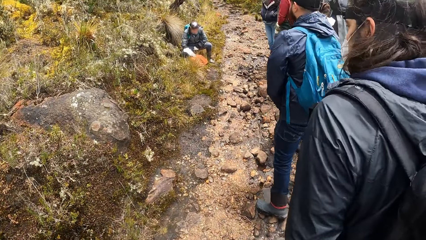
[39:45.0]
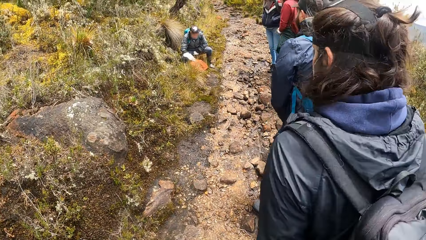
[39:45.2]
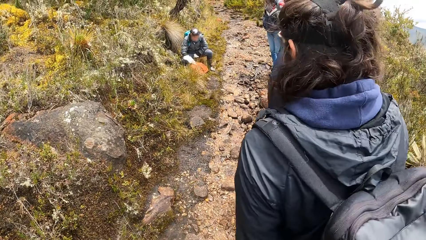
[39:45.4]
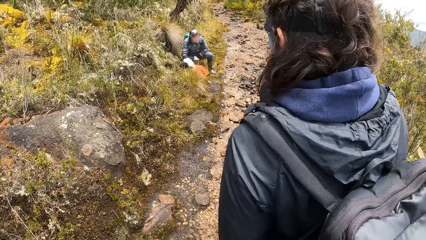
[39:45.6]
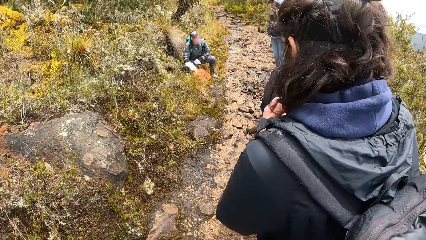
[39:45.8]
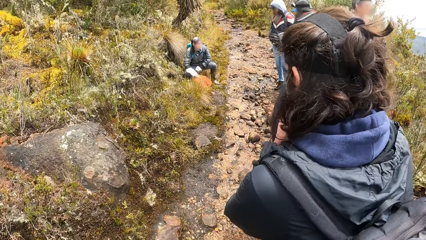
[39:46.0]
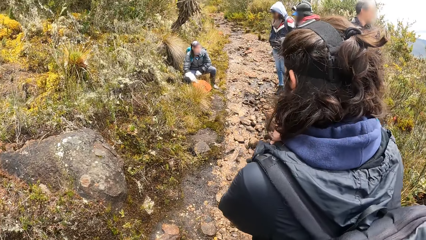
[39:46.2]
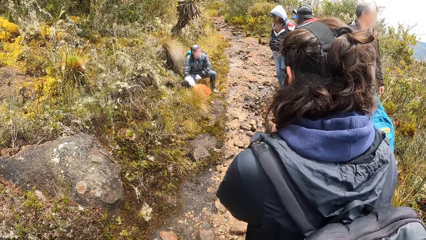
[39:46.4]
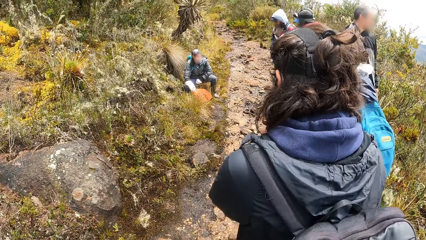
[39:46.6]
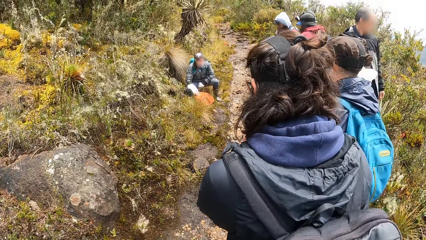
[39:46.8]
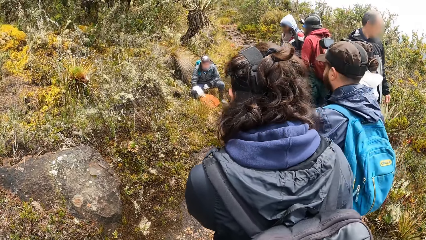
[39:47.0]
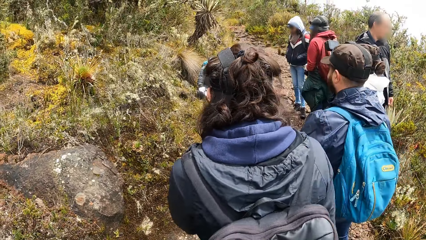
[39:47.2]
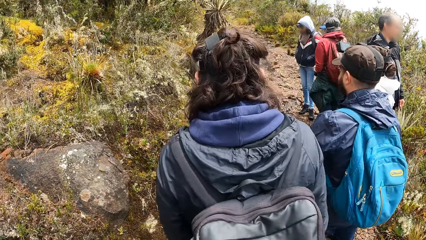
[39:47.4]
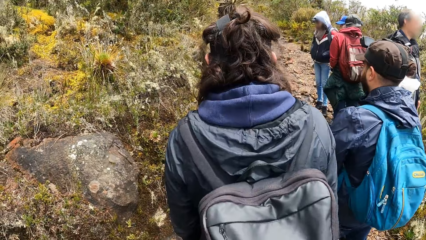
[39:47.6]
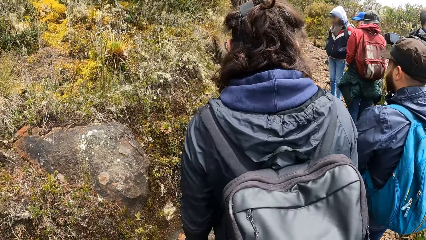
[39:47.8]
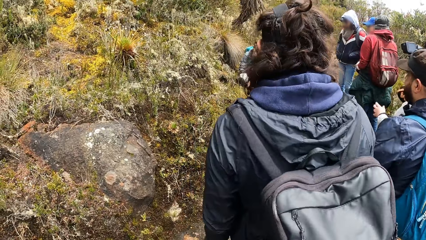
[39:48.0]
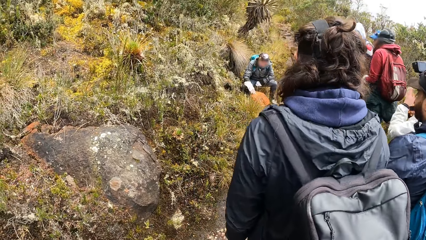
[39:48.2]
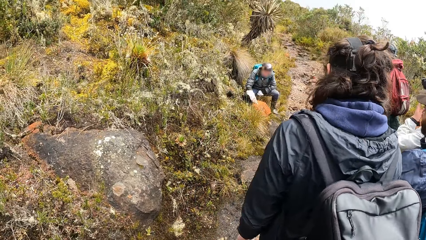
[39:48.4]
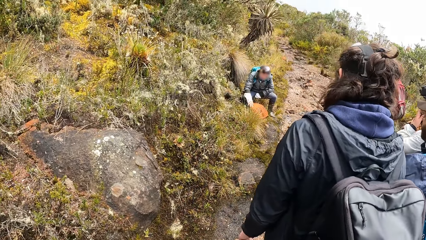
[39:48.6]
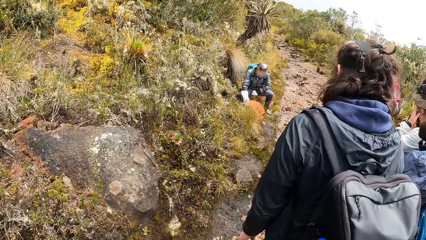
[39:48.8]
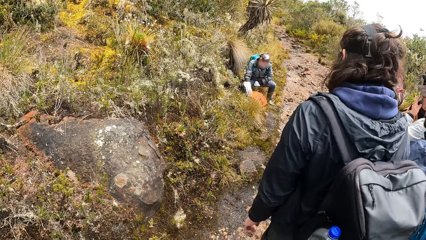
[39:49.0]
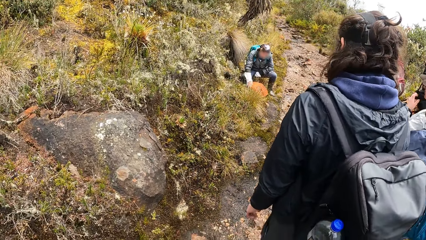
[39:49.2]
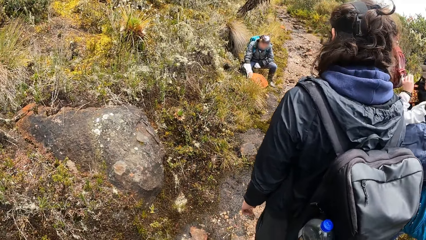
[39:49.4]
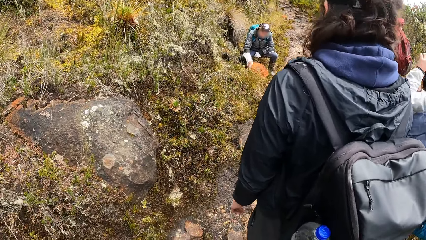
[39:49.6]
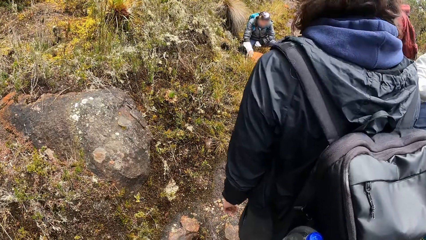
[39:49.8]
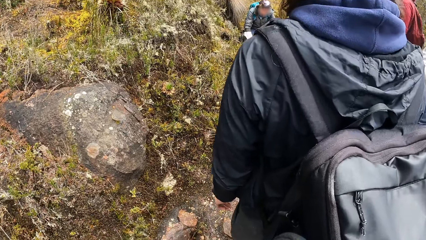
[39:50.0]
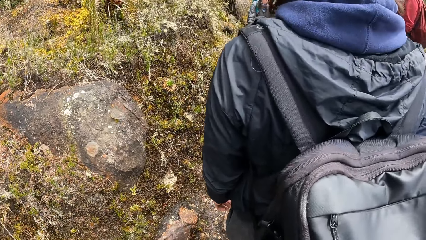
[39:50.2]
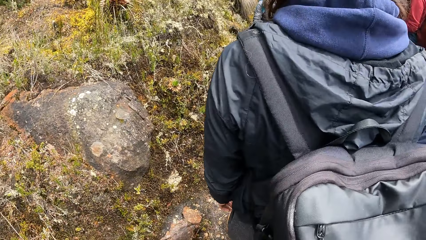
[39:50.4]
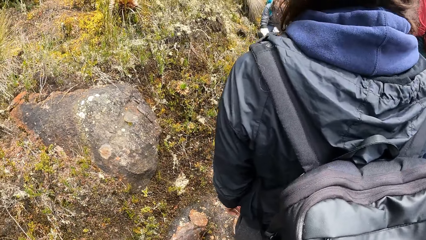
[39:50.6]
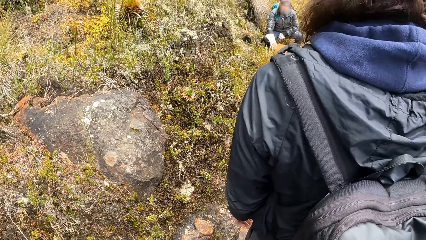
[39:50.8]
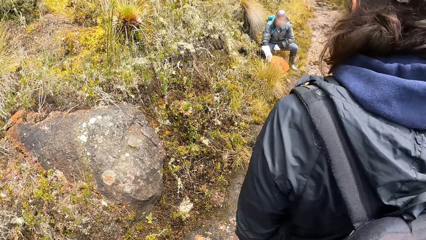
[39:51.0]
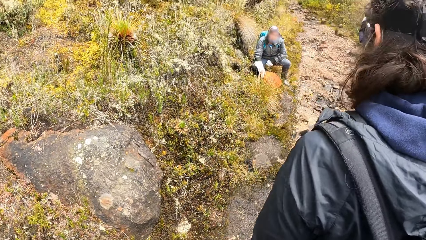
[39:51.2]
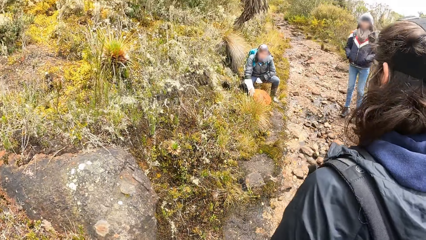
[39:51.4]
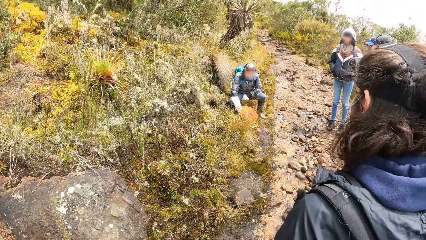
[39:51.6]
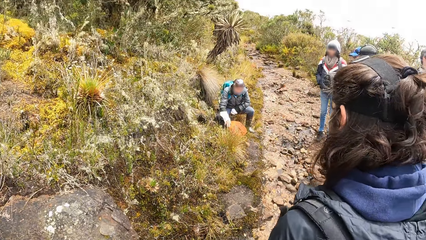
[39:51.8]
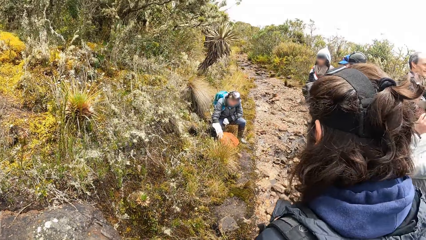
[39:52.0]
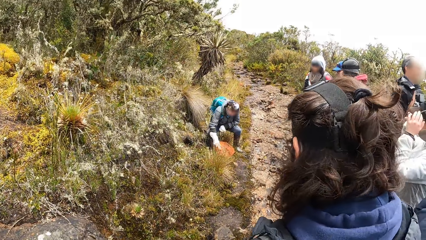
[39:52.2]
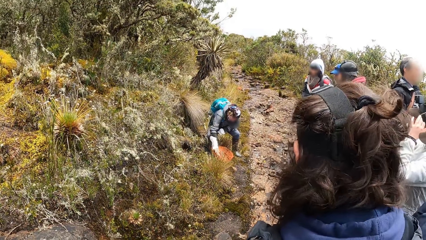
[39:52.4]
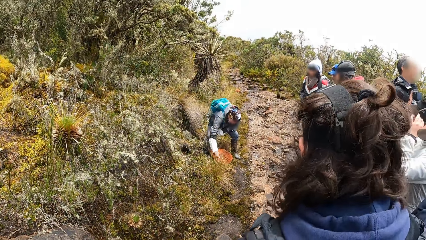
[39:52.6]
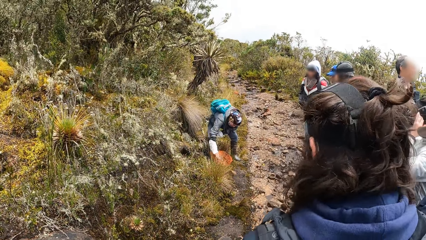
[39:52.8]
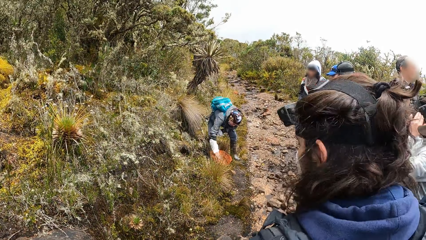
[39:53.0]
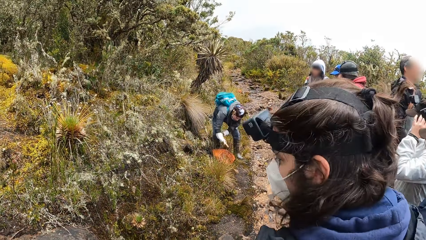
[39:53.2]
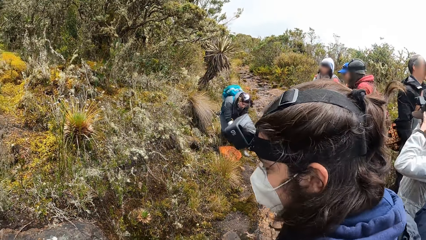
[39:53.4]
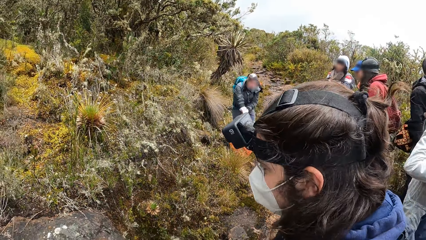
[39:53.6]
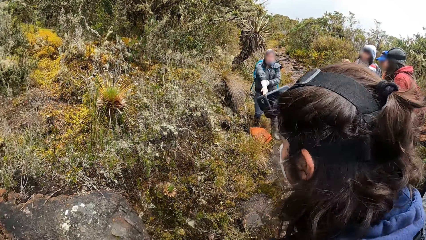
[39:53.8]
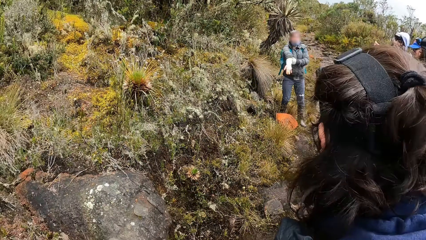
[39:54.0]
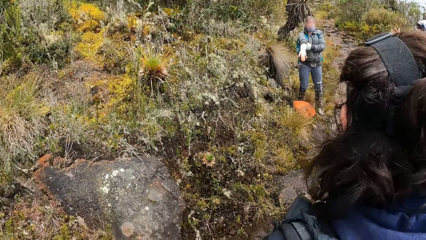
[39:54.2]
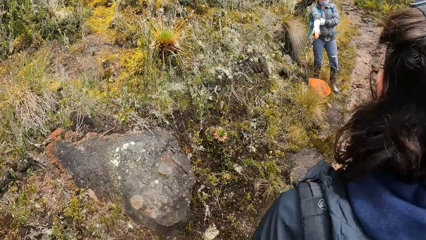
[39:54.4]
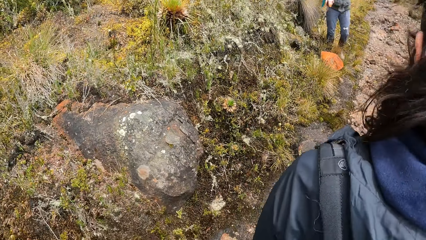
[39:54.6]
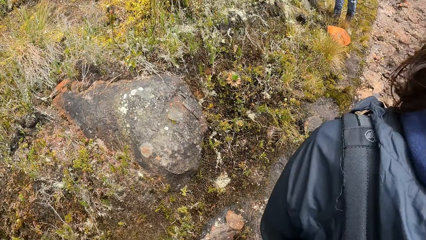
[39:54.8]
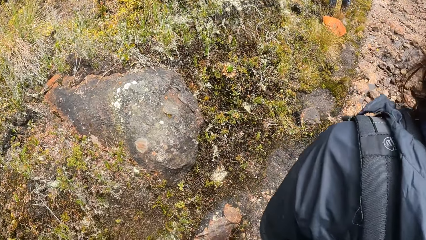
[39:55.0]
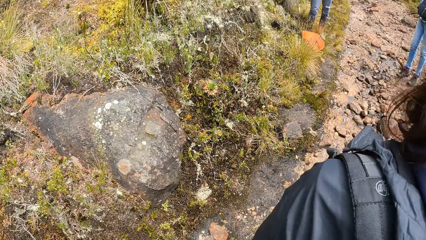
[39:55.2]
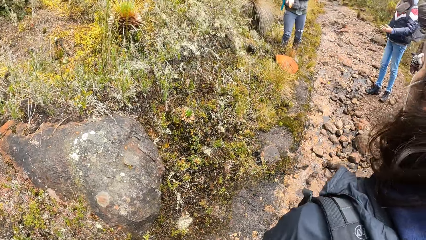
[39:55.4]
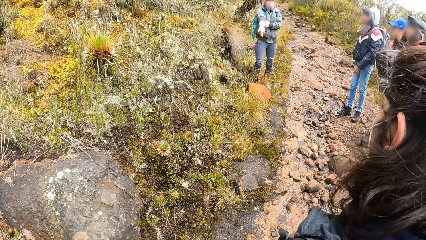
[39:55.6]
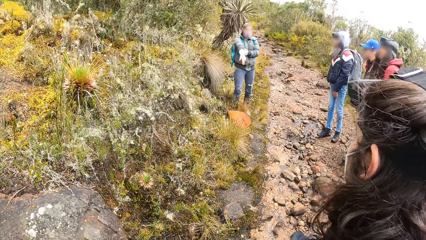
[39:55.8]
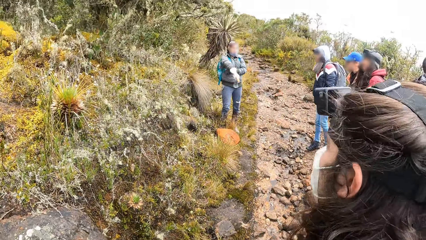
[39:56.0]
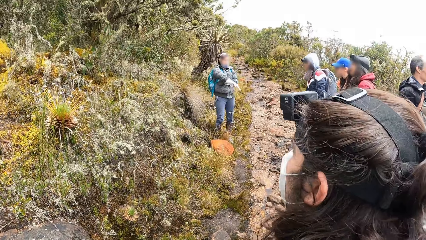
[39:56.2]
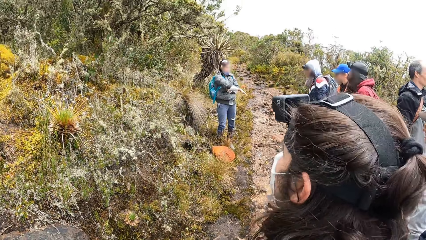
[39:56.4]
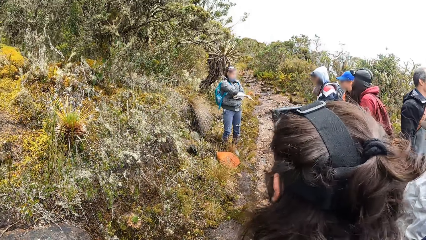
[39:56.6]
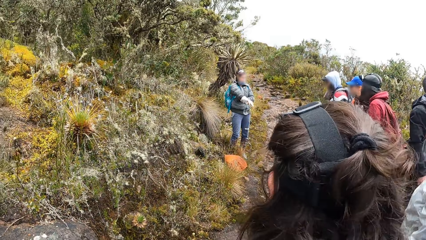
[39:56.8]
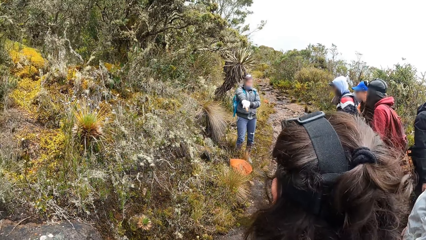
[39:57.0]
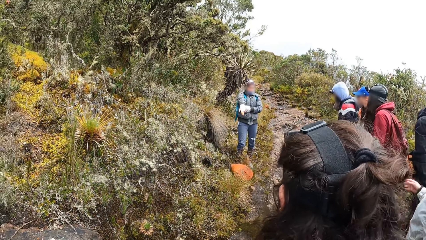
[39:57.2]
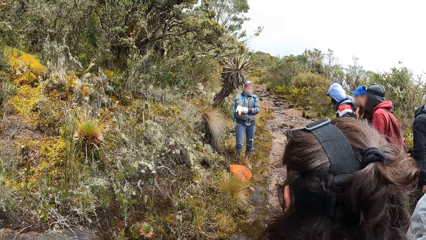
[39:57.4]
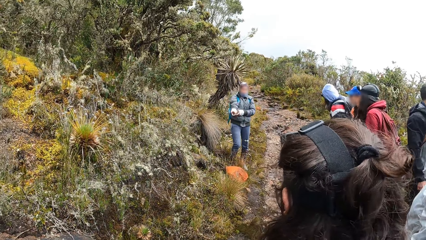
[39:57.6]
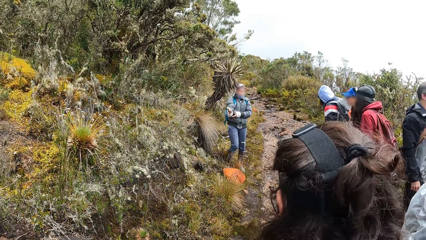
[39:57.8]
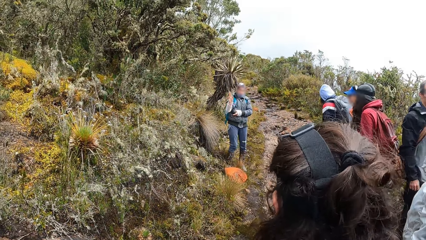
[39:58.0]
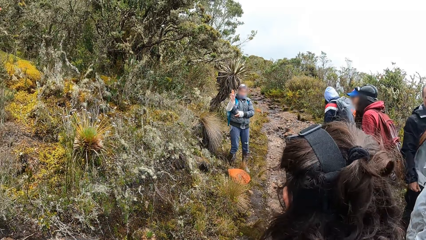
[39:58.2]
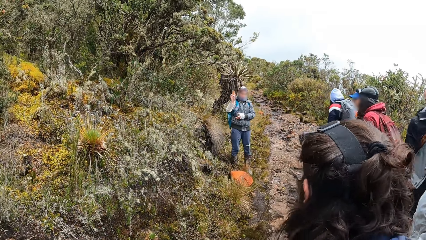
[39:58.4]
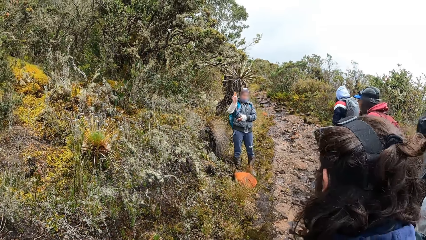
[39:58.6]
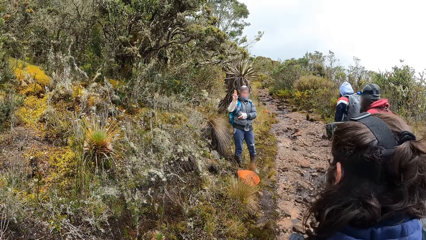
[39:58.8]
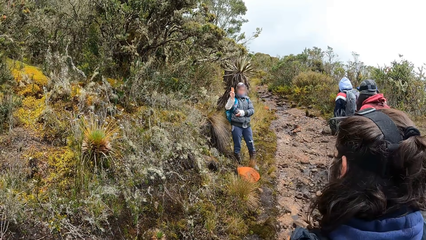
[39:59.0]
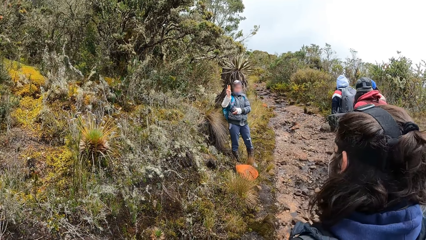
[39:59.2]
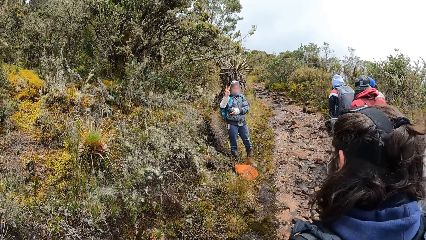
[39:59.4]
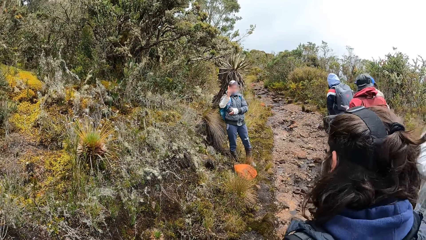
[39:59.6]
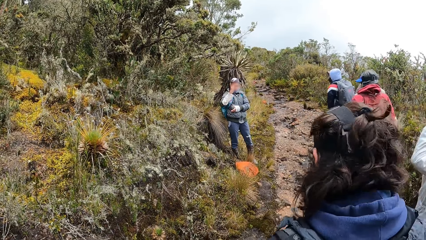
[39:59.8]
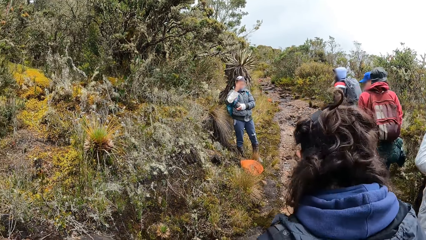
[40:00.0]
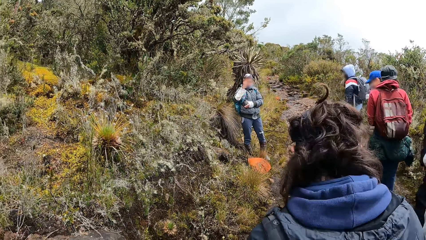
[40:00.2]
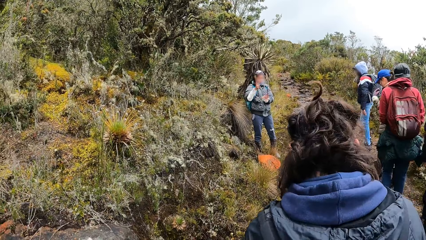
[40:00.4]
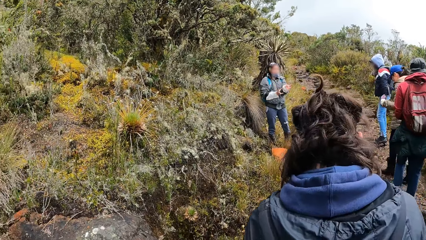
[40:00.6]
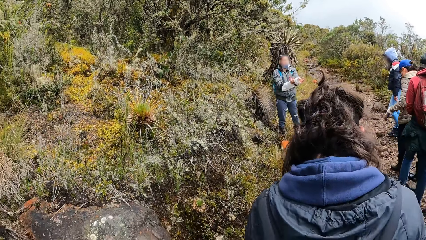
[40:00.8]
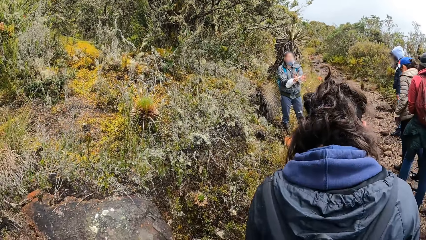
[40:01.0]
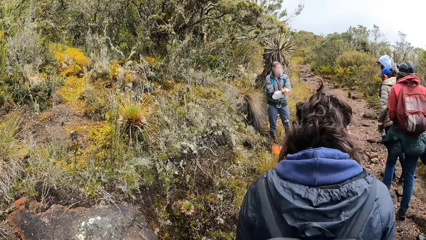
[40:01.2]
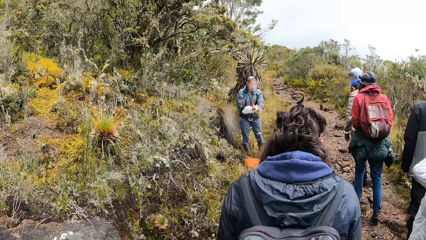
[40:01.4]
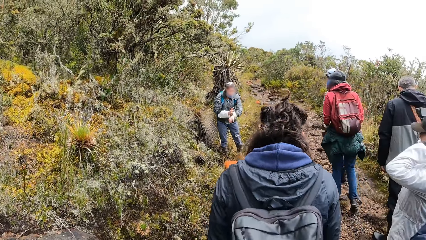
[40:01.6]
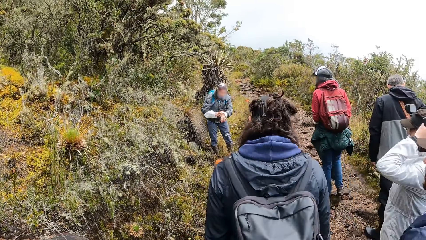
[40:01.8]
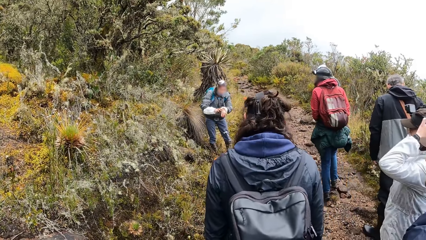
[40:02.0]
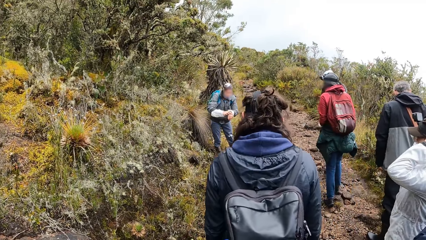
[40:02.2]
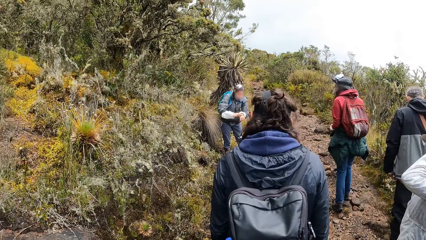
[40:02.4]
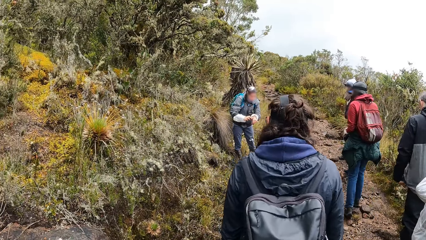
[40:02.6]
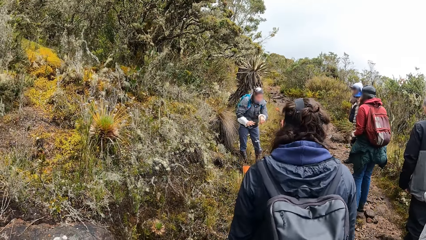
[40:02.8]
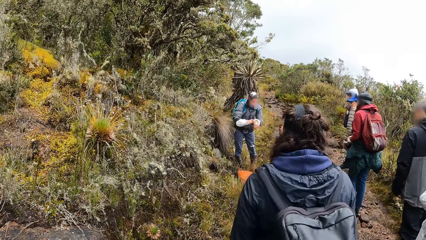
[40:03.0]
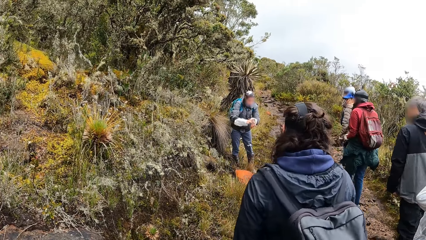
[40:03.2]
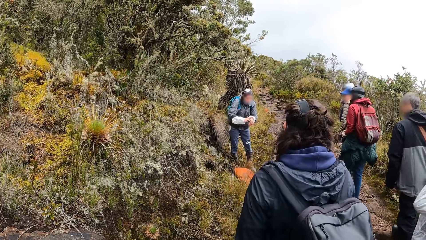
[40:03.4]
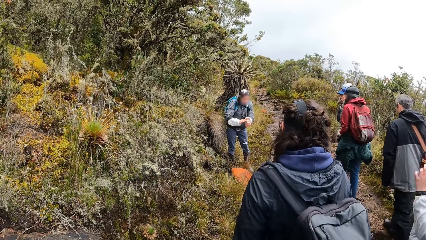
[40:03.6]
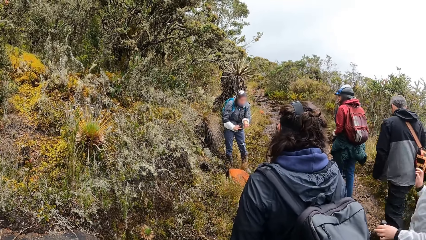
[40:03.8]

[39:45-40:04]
A person rubs their hand on. The person shows hand gestures.
